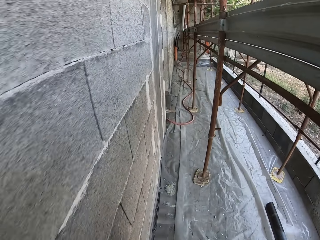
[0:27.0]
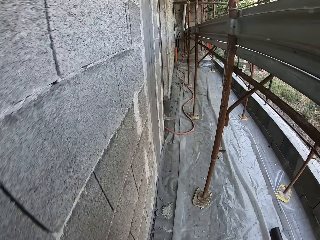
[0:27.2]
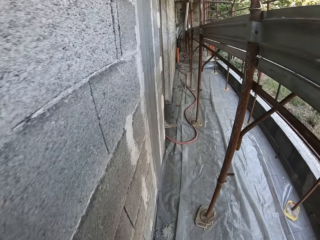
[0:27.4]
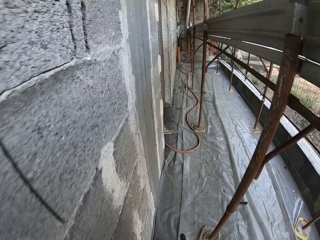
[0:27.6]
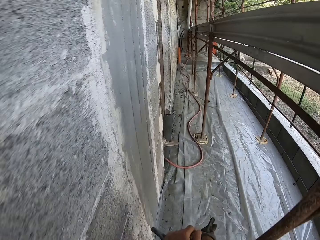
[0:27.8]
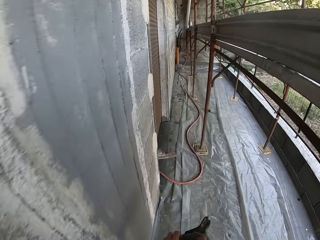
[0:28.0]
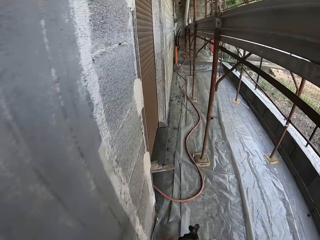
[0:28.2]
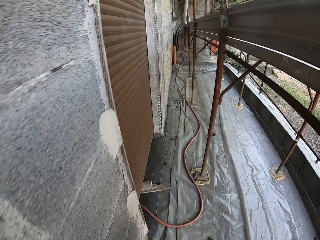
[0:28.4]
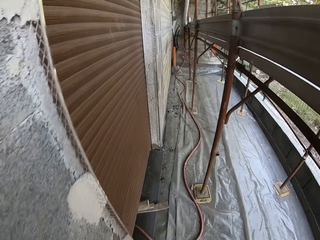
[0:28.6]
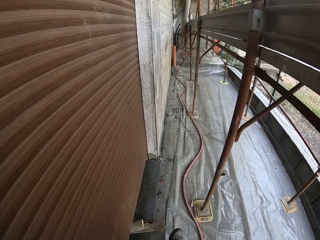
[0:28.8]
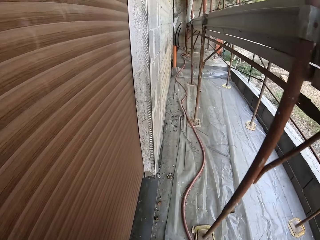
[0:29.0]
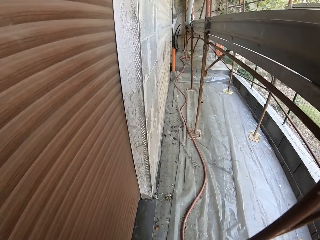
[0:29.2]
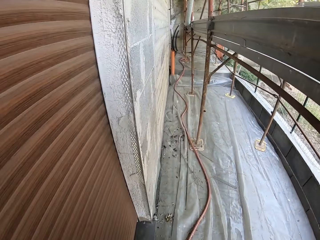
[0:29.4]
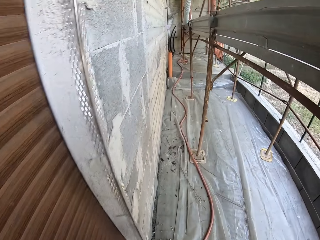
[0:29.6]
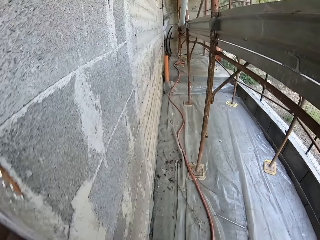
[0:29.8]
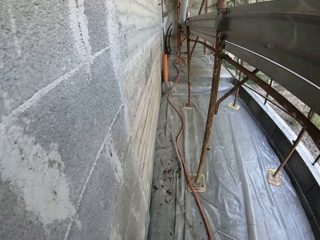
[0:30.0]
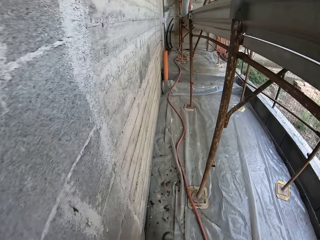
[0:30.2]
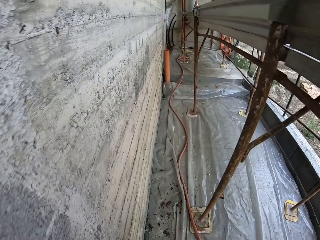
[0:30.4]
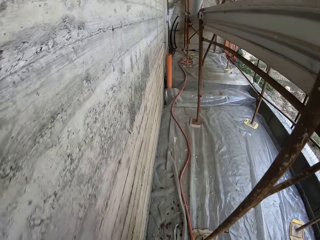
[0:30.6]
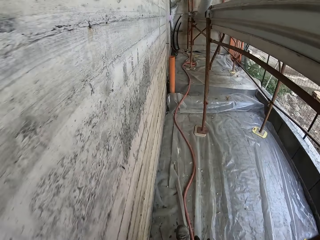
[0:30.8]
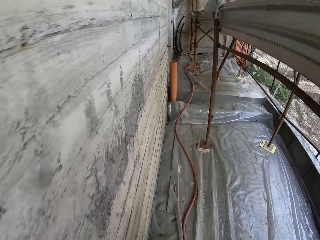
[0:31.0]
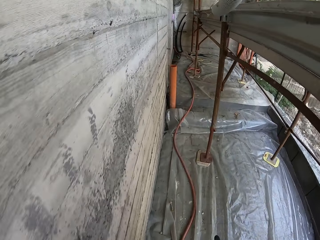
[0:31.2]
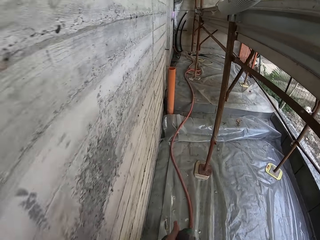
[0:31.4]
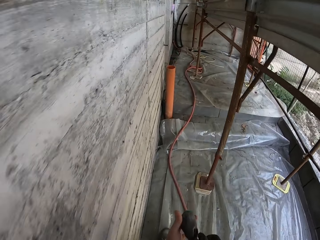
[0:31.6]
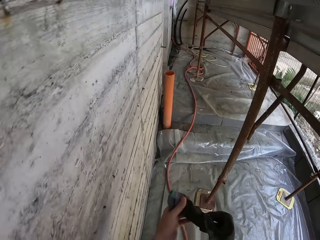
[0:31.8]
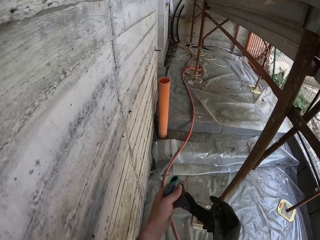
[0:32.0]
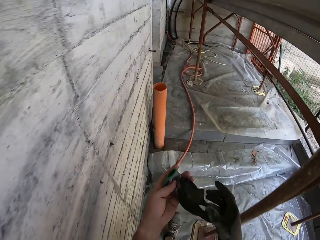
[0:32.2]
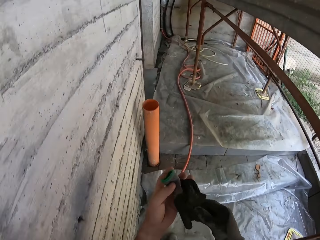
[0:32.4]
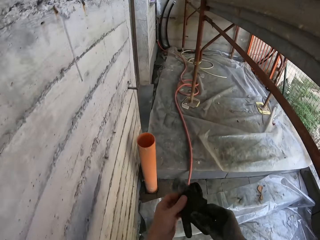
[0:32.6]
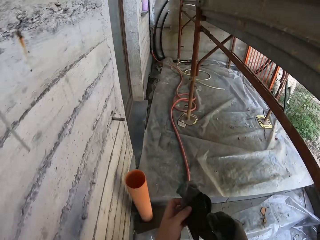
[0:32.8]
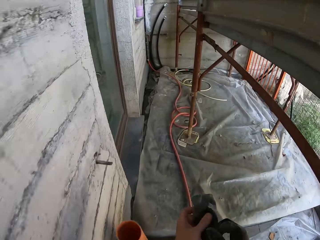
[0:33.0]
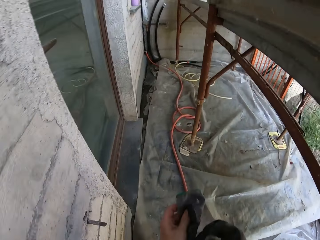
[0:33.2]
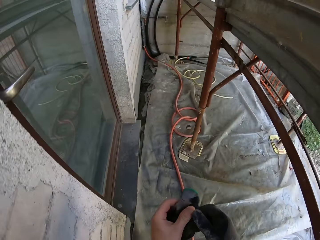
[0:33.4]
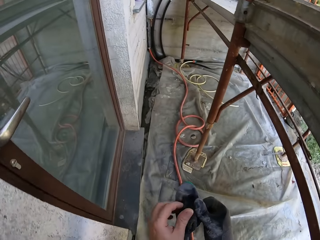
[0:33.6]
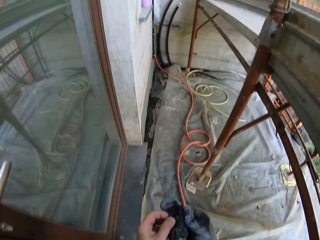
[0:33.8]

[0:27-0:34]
The camera wearer puts on the gloves.

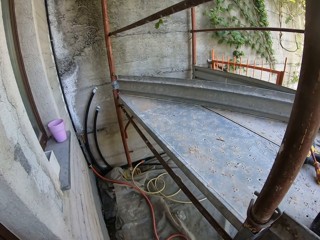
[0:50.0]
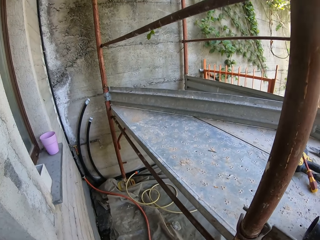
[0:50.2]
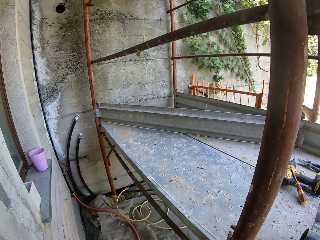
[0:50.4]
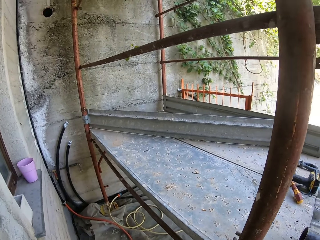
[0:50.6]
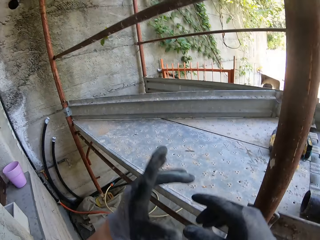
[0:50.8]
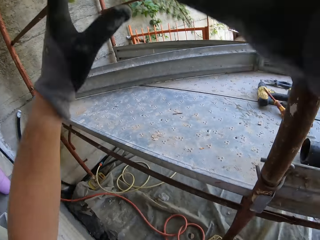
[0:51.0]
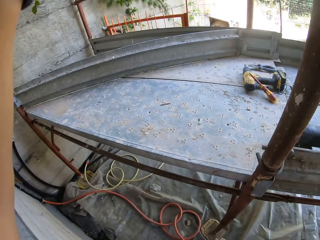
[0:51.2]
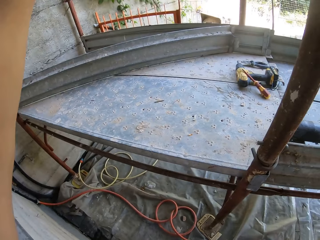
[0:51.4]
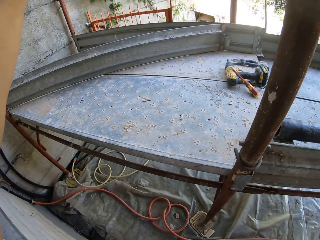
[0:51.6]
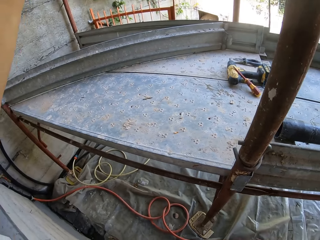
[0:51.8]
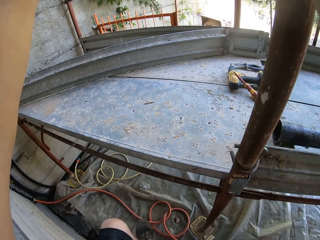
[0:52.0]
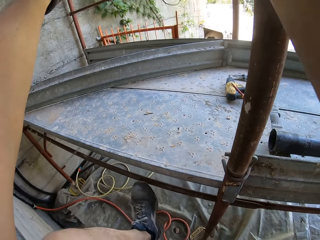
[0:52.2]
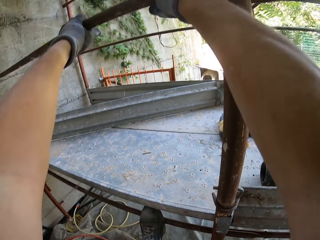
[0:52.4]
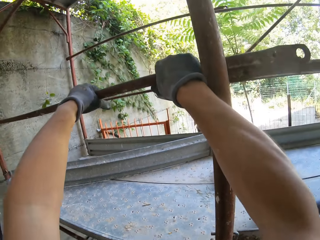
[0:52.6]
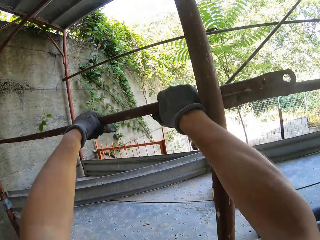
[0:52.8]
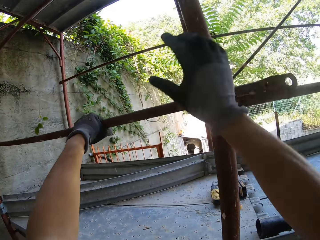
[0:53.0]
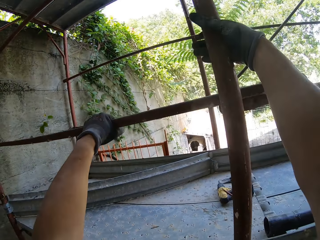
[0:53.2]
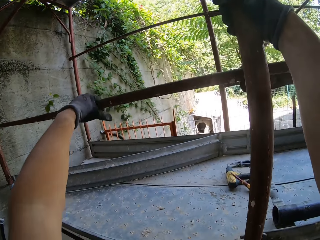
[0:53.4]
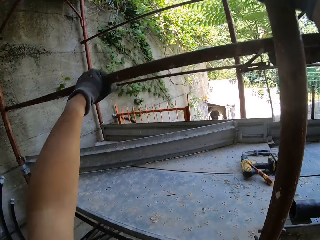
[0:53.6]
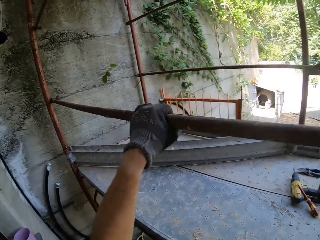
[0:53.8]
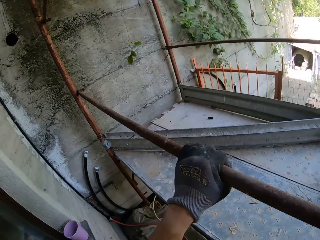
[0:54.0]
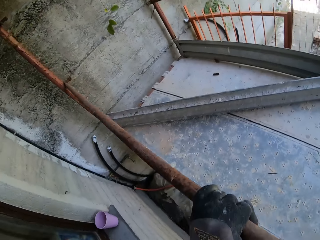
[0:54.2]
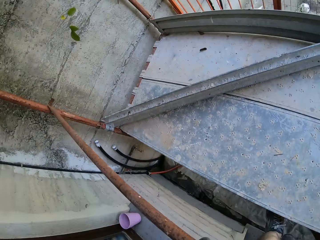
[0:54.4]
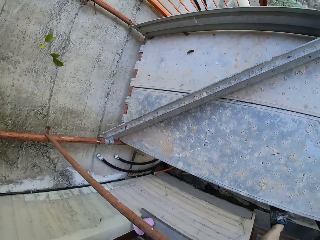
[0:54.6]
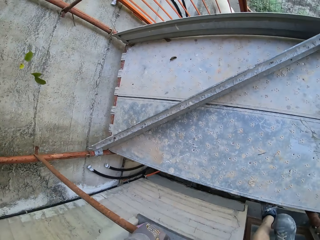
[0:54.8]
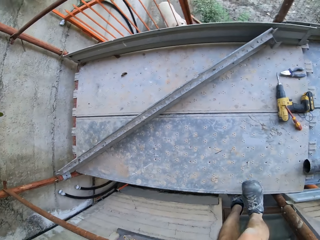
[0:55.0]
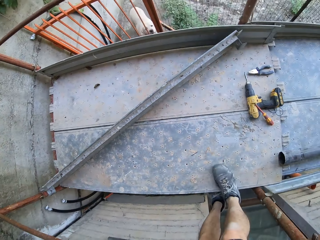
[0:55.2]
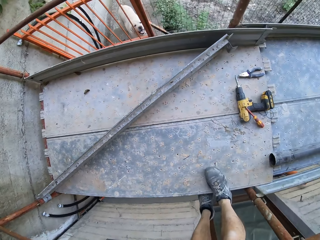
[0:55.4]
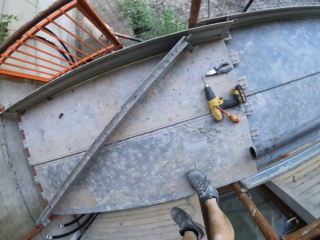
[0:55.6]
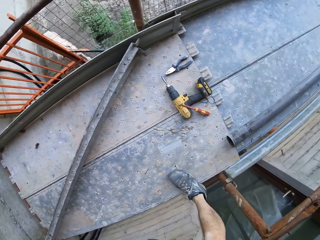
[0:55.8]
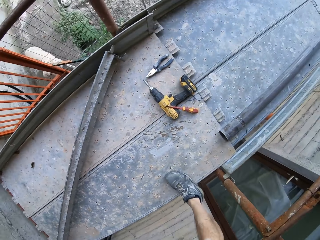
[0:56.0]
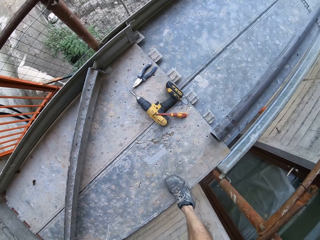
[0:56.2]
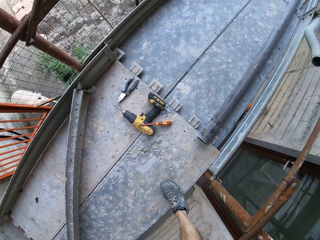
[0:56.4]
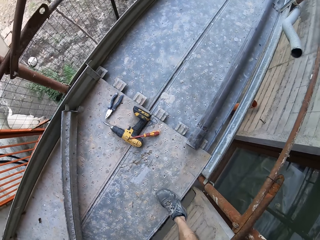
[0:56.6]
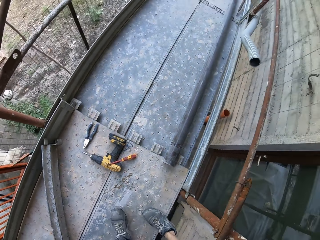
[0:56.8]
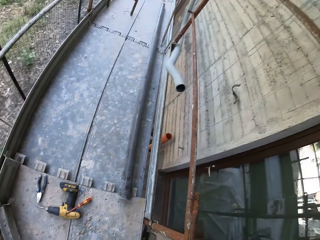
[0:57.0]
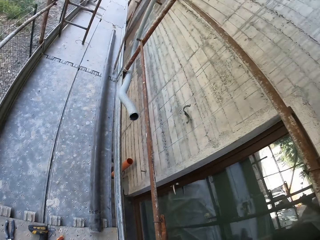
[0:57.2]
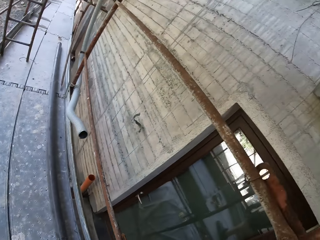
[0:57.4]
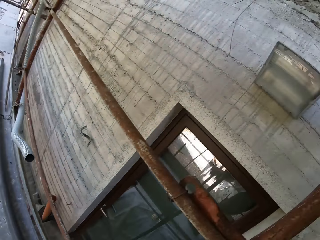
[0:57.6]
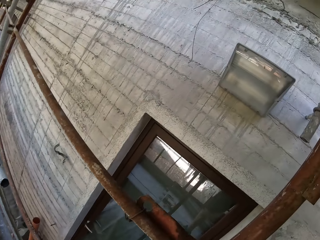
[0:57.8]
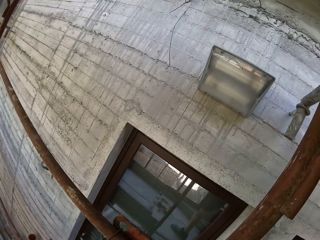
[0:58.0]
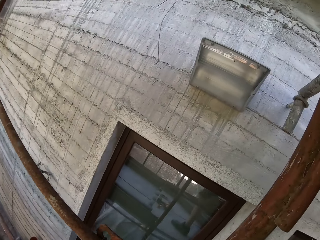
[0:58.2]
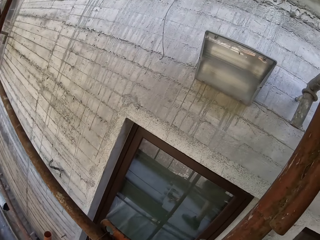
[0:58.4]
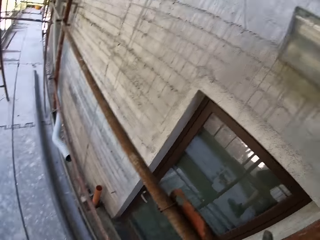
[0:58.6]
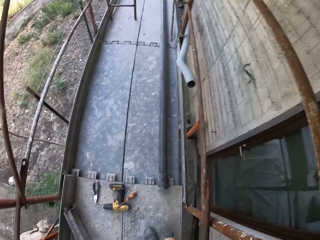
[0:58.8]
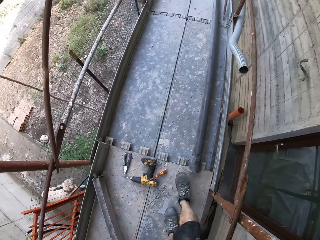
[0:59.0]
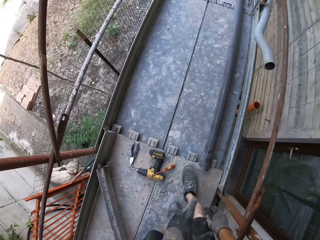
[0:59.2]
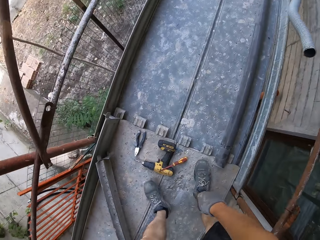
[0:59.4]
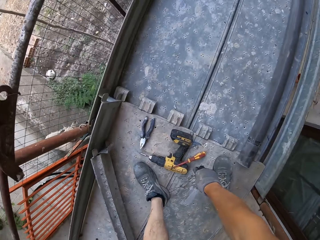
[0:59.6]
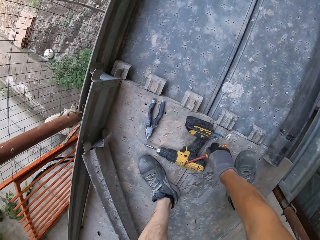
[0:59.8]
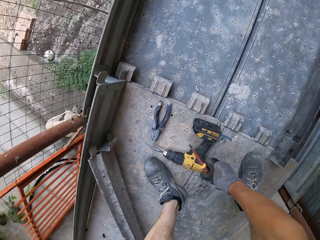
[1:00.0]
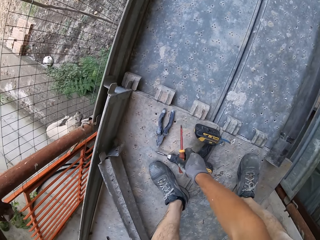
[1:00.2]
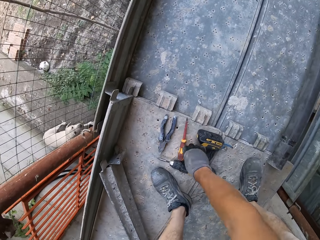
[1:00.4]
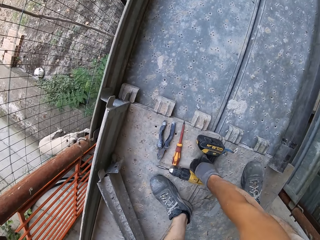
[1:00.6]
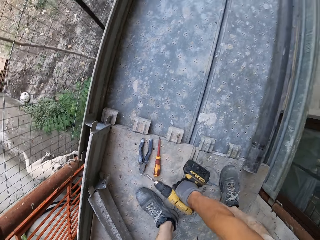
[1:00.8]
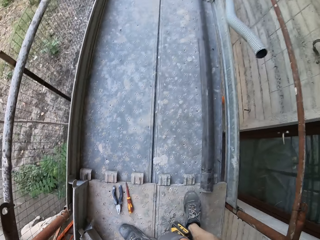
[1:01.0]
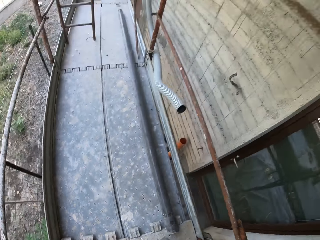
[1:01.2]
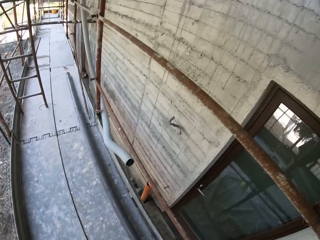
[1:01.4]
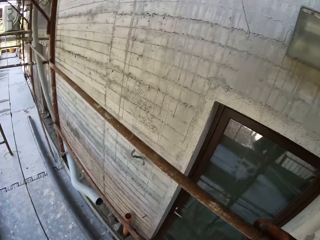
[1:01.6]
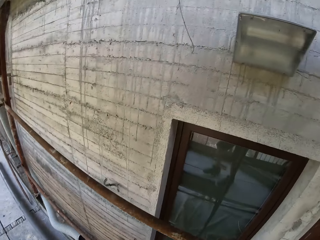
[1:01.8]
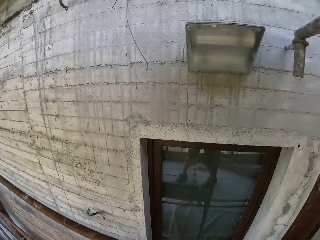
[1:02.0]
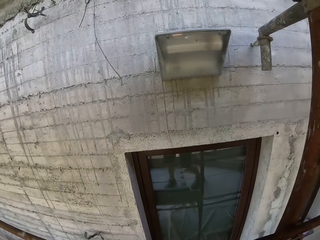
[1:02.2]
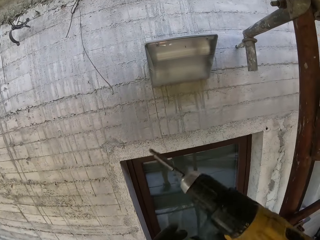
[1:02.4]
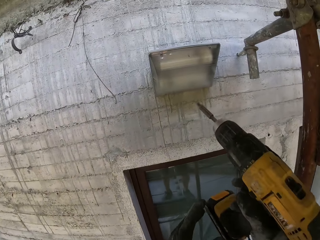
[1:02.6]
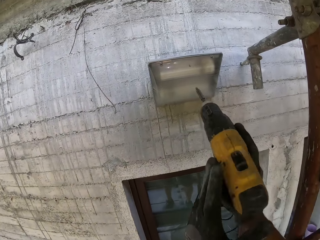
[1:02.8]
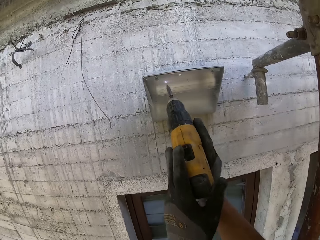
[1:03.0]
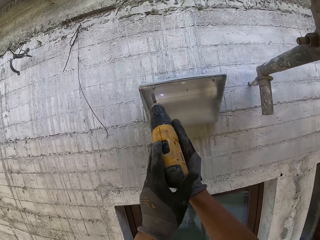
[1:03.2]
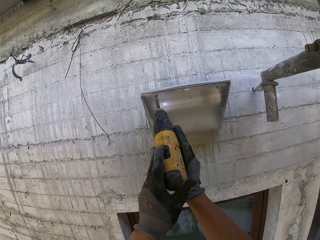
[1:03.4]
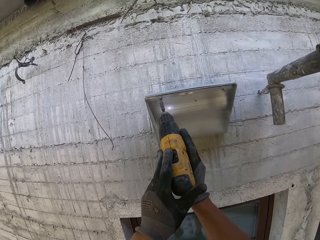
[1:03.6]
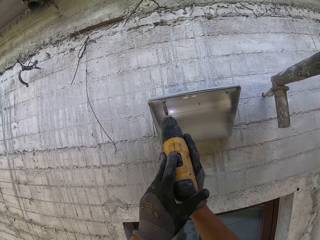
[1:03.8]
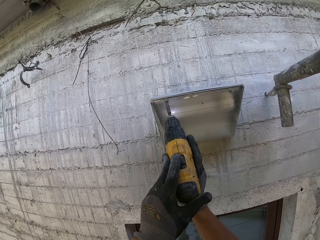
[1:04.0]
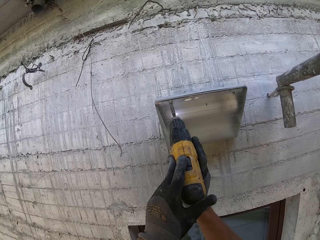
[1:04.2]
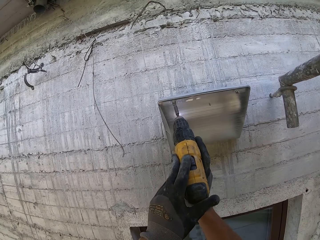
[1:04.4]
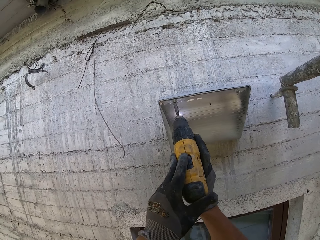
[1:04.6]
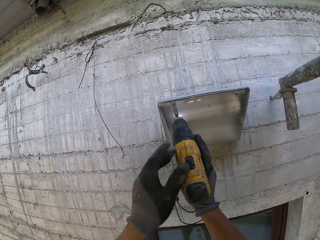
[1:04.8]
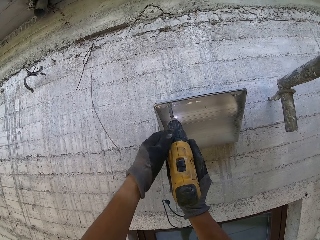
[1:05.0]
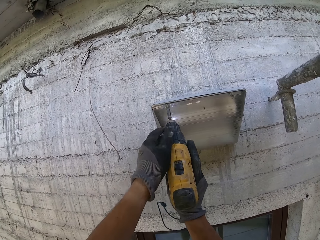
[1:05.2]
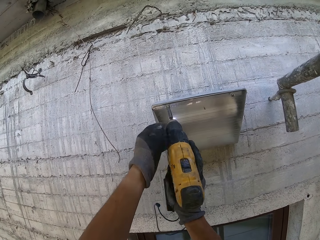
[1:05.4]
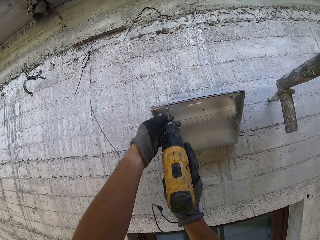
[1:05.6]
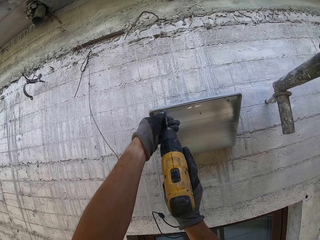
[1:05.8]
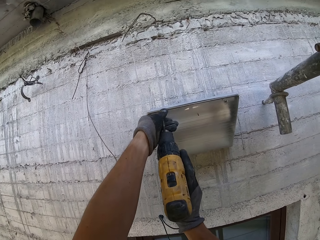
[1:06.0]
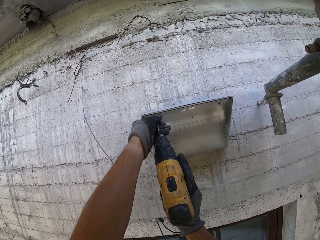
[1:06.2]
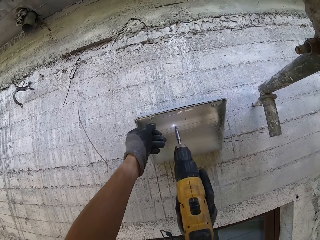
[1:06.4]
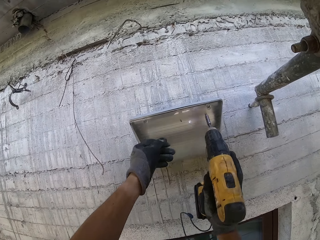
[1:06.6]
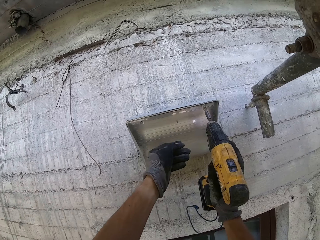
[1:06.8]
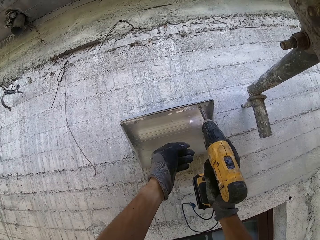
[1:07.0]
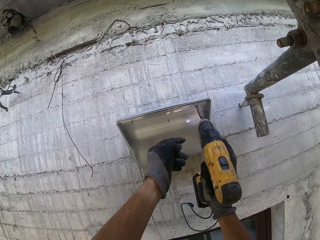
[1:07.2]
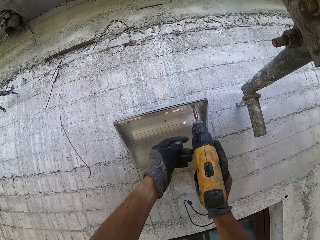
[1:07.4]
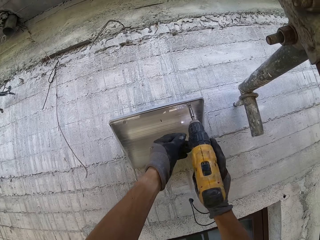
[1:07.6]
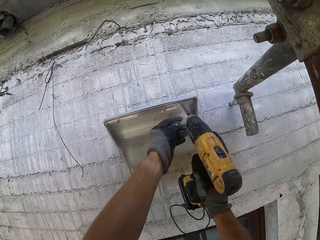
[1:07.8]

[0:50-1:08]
The camera wearer climbs up the steps or construction rail. They pick up a screwdriver and put the screwdriver aside. They pick up a drill. They unscrew the light screws.
